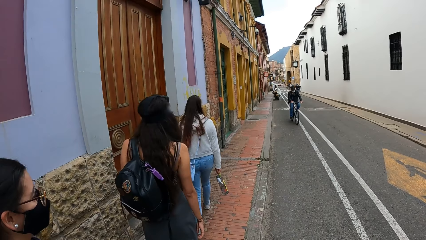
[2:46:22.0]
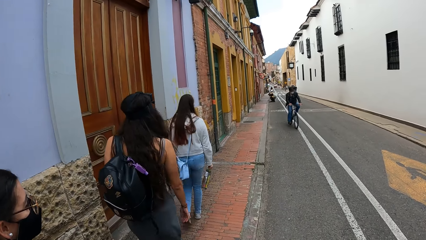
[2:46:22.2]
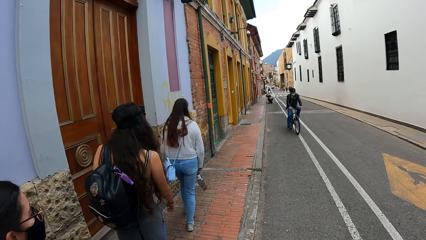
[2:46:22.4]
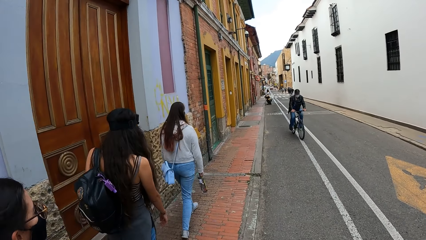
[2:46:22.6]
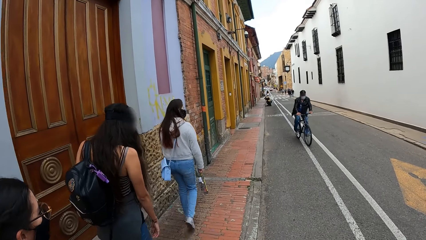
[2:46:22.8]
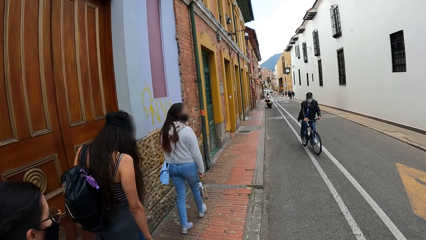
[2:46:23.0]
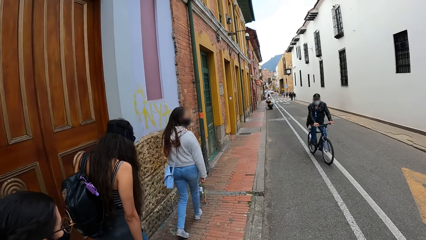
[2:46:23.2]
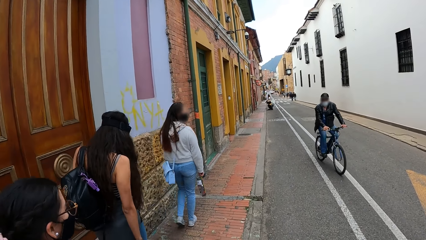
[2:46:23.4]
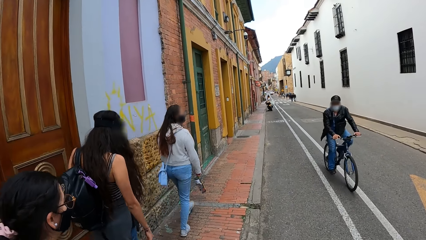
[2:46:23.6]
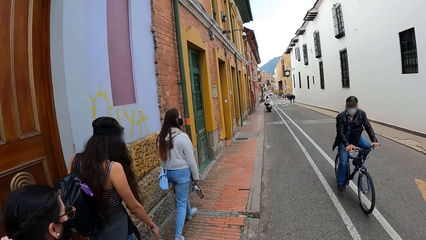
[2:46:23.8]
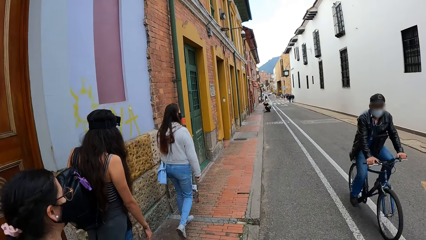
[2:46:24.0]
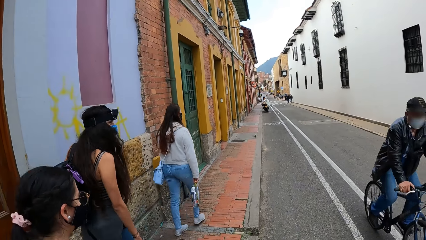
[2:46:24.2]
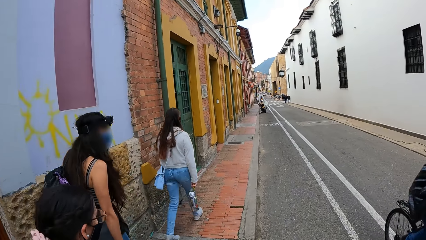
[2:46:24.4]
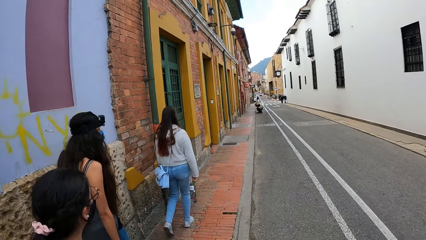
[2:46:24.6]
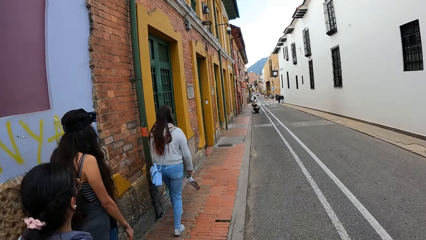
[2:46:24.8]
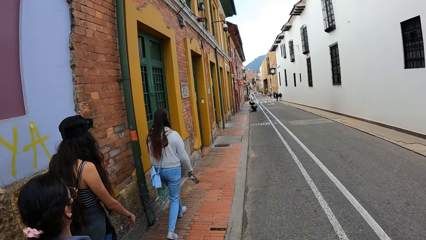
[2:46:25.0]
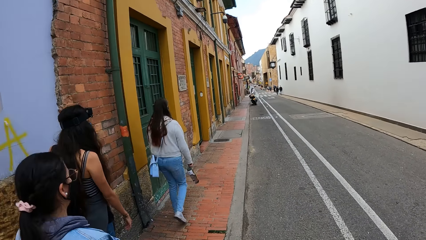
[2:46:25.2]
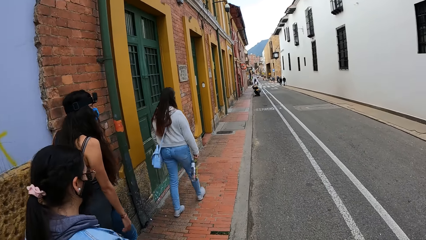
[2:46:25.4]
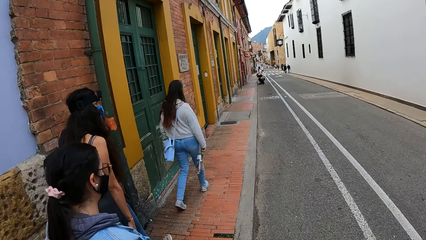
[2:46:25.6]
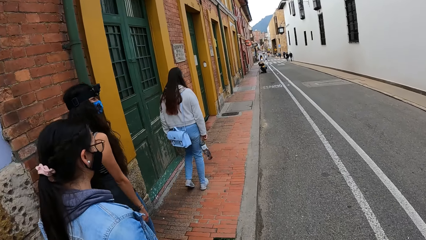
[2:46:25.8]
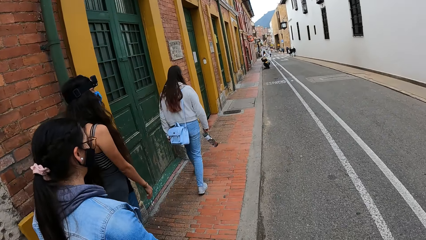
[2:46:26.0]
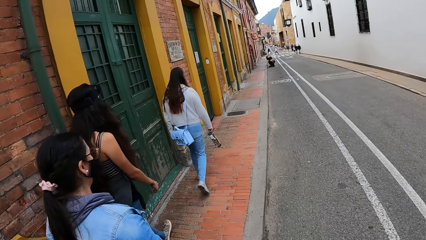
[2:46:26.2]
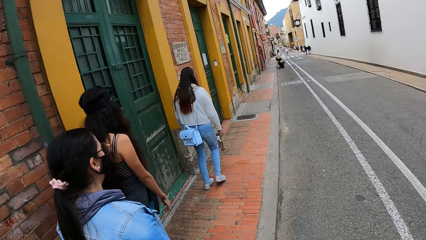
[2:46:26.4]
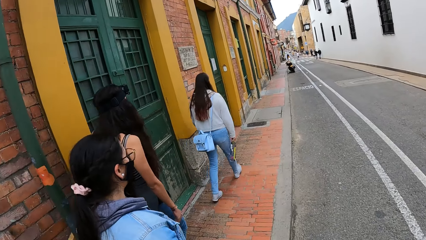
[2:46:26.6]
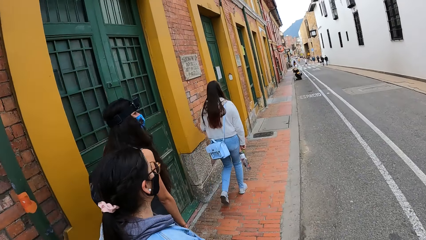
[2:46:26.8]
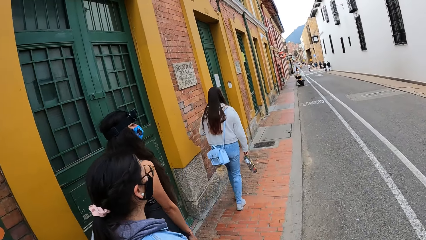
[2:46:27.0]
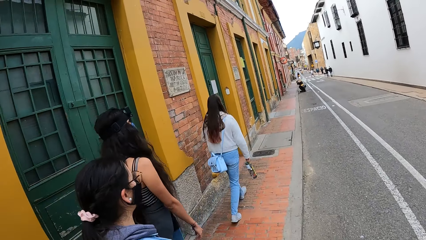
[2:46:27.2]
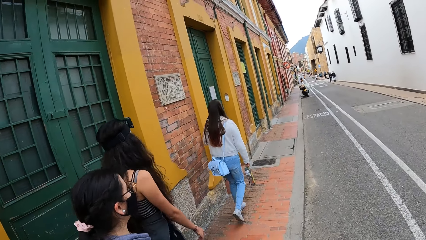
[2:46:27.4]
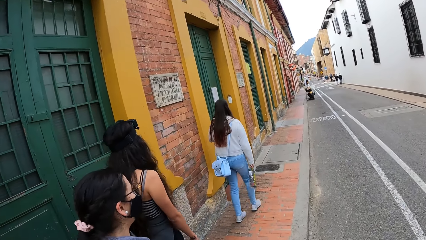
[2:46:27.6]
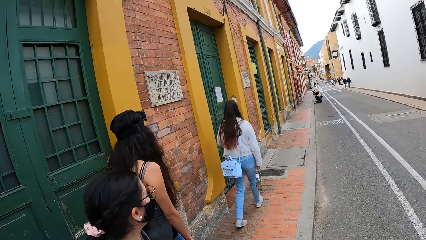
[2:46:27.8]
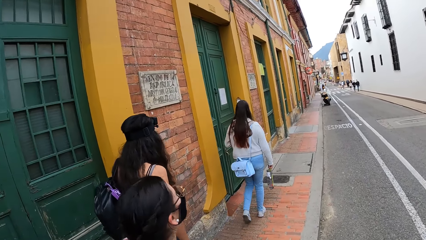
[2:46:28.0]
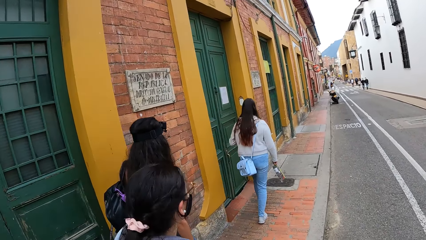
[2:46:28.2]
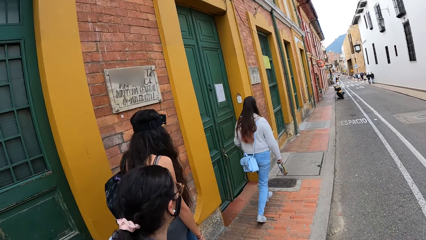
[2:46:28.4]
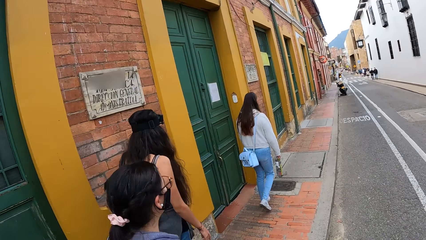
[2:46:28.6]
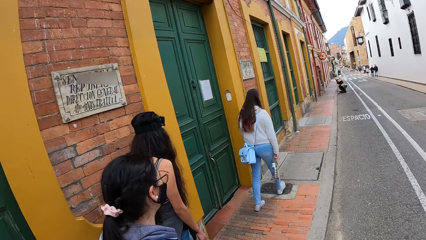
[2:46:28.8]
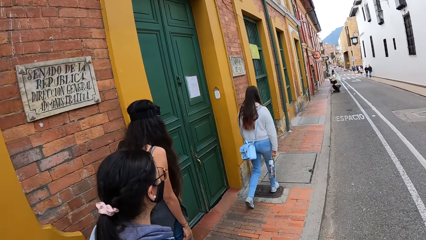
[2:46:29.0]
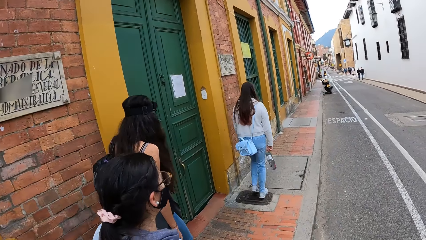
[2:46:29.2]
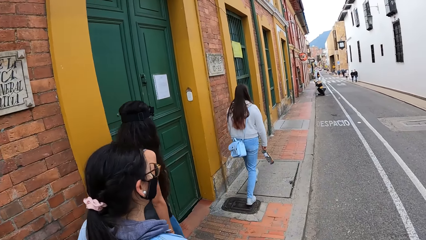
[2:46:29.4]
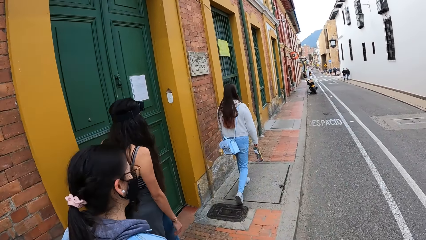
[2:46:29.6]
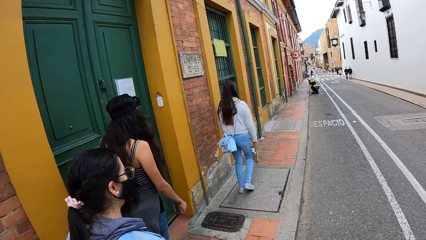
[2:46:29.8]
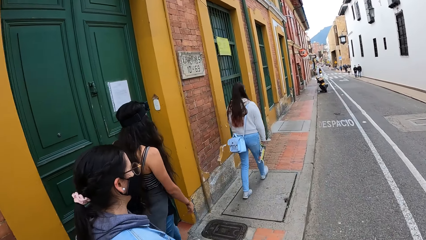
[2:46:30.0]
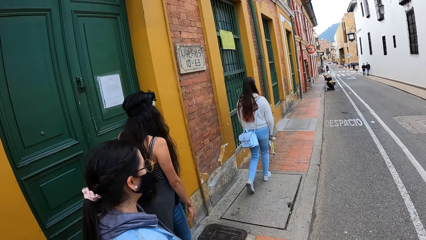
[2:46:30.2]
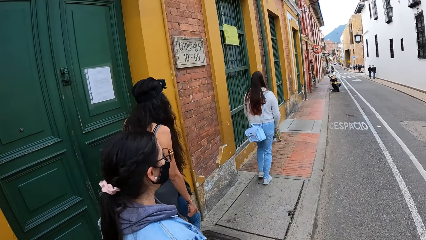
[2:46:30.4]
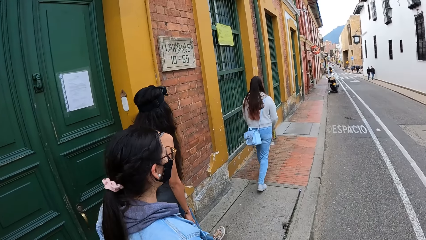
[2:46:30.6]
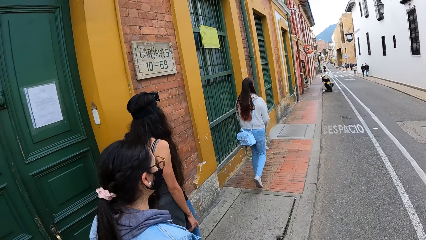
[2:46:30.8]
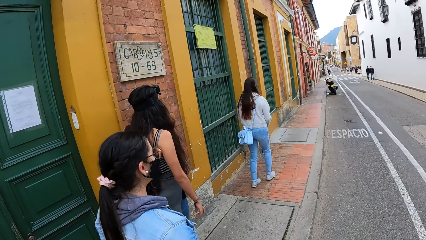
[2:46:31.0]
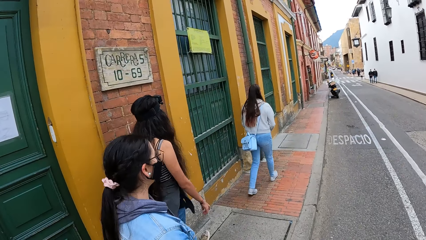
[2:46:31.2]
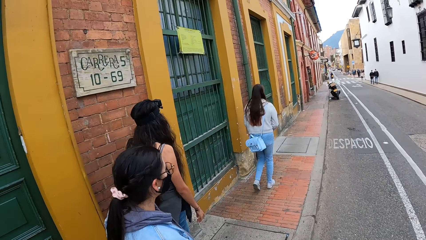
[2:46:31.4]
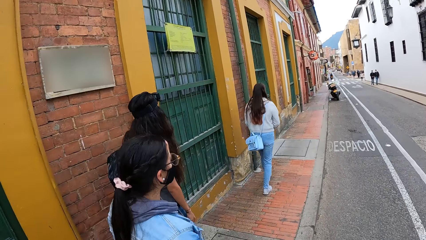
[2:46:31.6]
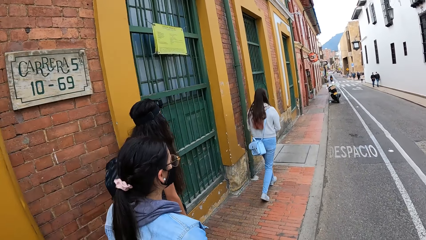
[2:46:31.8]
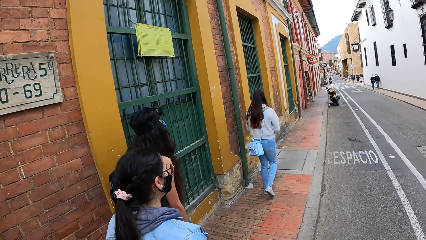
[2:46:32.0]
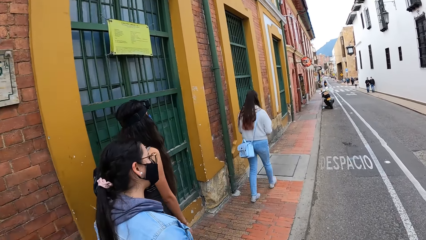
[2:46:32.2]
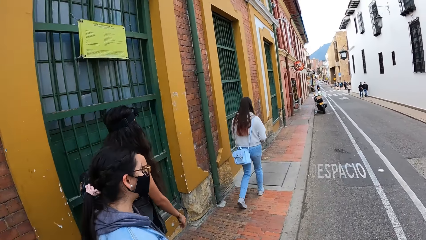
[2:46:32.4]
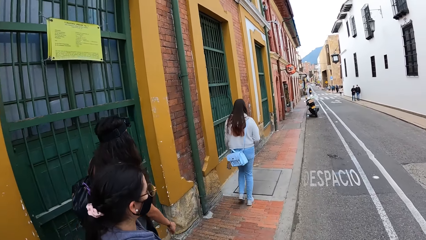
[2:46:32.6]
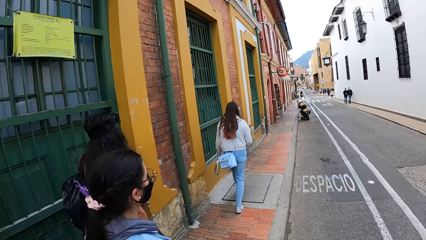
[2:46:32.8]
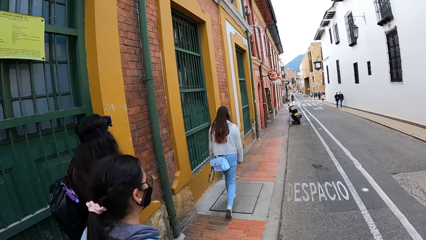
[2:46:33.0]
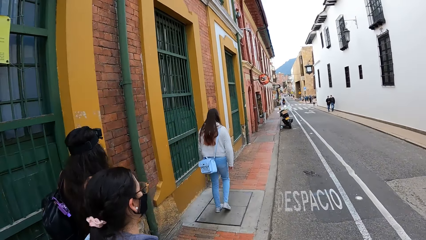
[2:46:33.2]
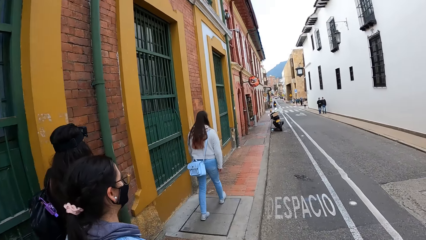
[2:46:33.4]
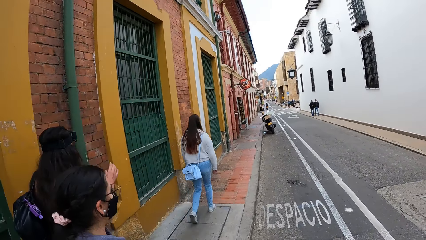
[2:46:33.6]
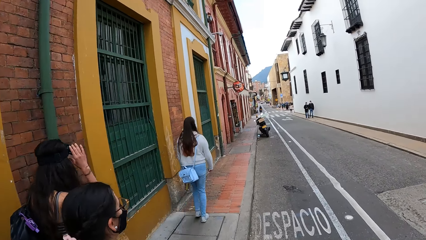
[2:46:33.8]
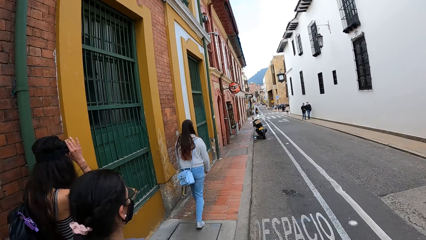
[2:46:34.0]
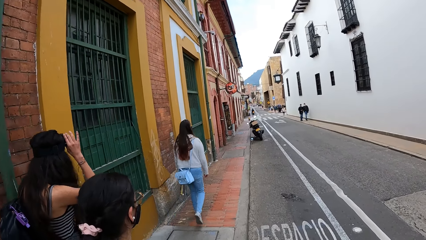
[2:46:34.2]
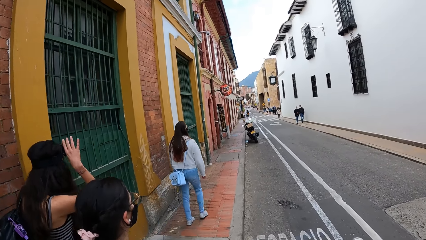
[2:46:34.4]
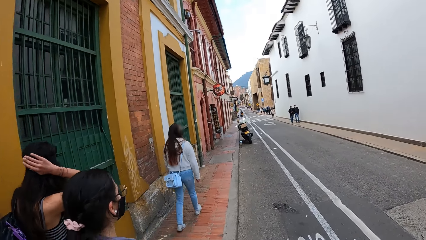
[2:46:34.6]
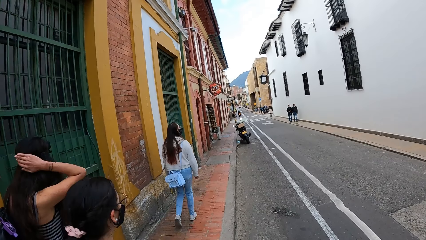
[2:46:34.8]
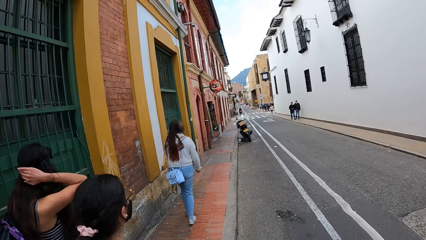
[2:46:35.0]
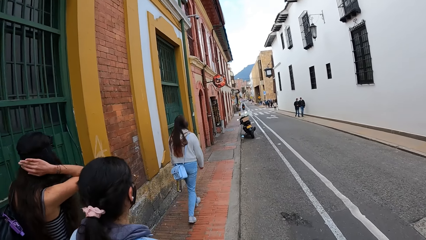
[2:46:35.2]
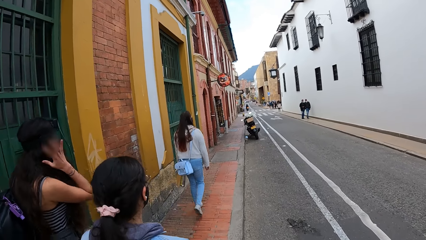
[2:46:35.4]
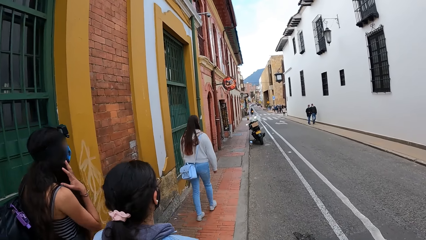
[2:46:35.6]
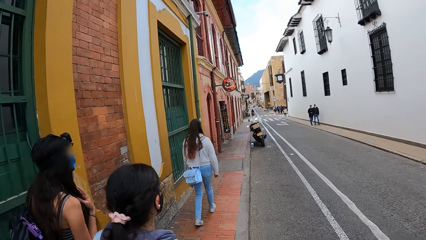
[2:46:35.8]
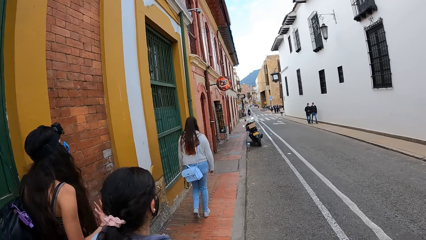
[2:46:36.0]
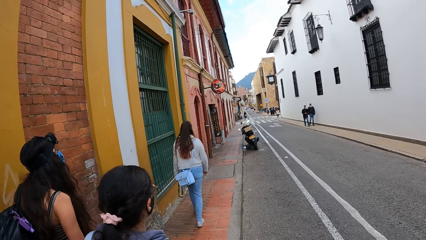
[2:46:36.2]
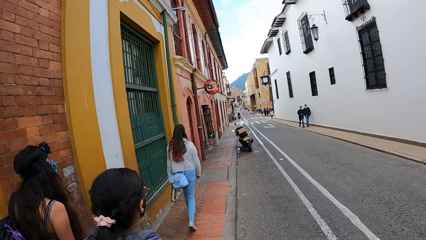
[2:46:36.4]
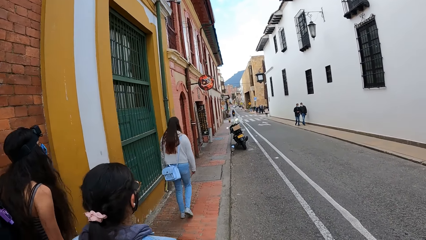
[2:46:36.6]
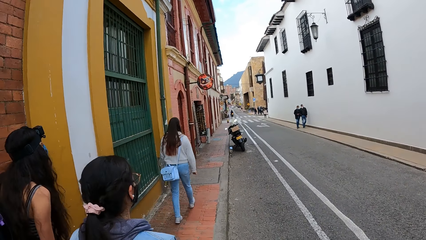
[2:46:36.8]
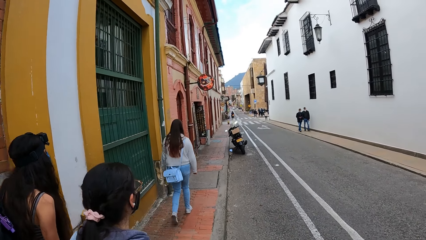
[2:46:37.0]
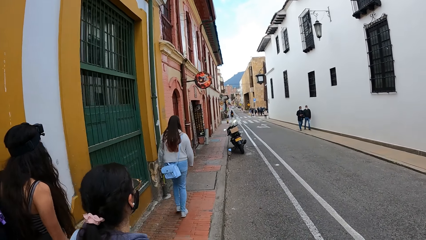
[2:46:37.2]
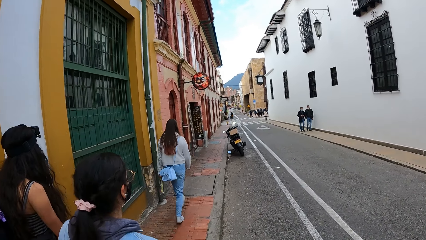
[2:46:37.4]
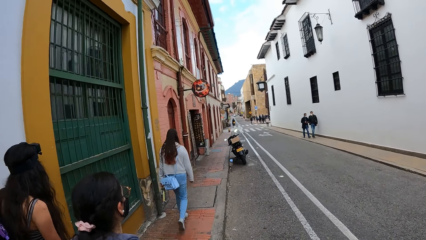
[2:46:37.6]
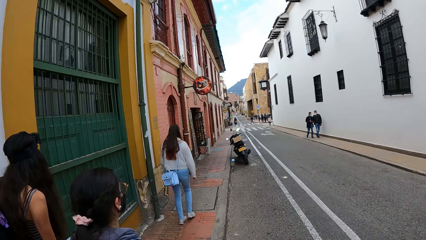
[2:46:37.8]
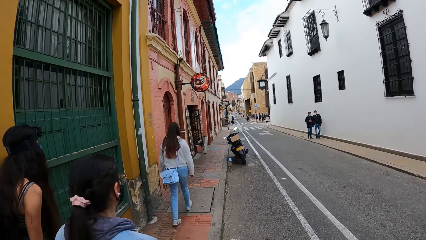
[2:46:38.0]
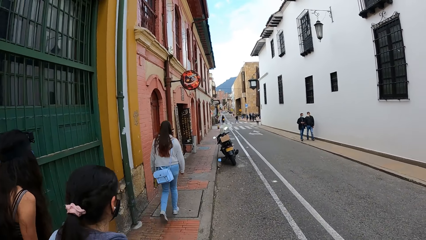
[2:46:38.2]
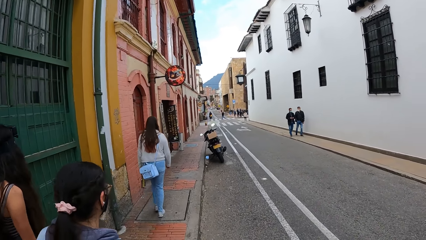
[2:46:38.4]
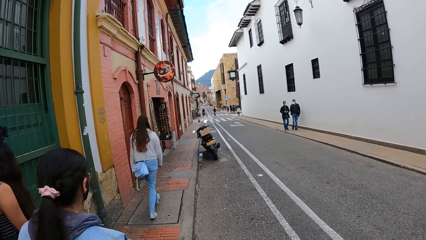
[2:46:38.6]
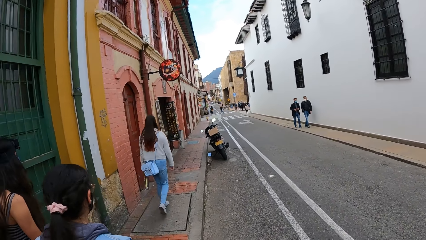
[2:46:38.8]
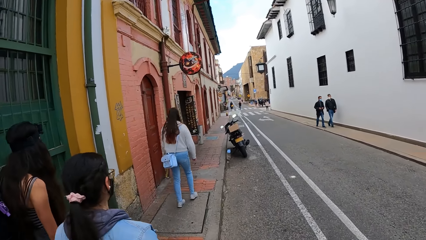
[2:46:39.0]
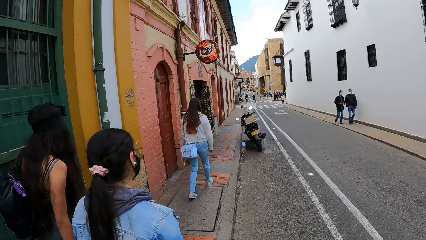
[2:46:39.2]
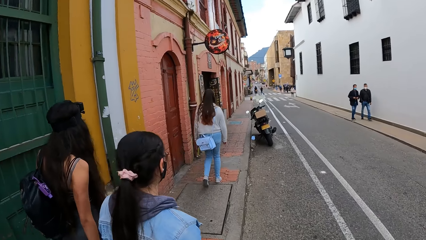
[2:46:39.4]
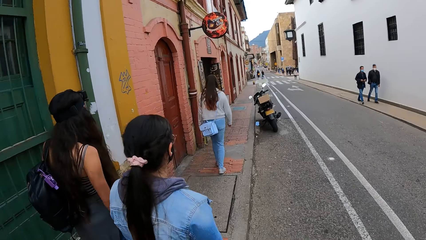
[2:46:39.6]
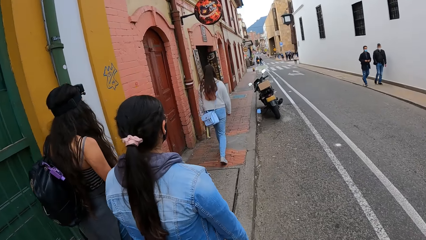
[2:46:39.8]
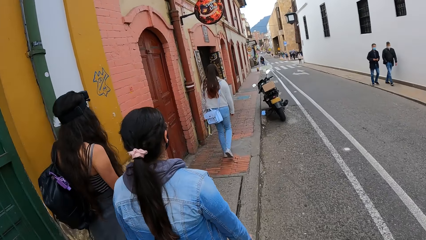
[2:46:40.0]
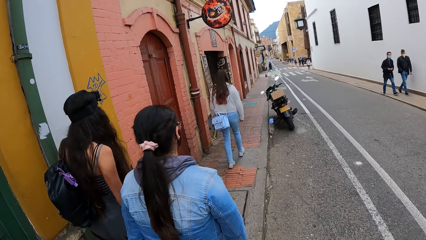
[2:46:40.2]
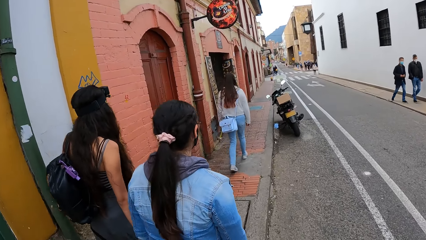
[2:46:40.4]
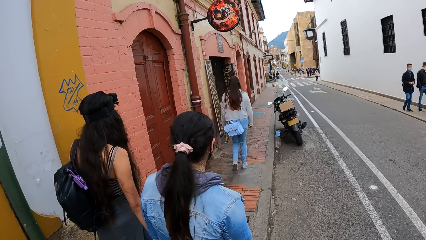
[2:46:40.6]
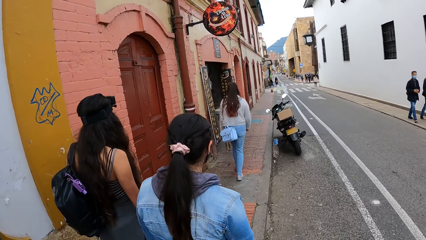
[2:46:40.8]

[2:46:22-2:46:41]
A lady adjusts a camera. The lady touches hair.
